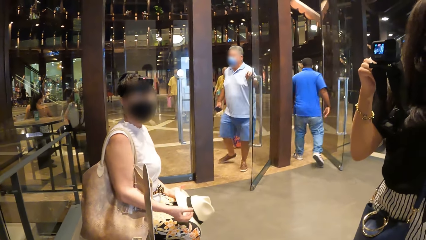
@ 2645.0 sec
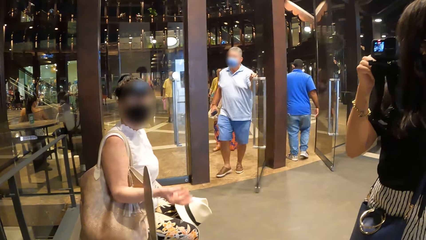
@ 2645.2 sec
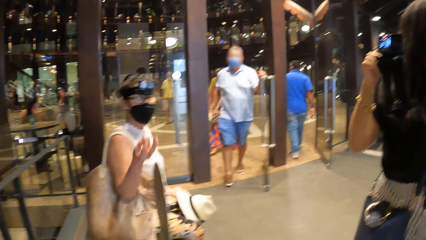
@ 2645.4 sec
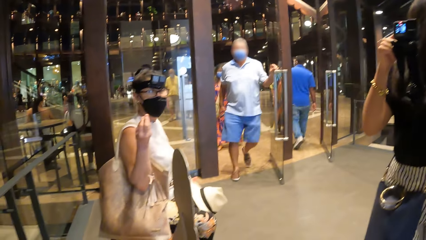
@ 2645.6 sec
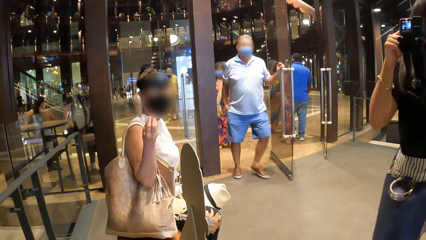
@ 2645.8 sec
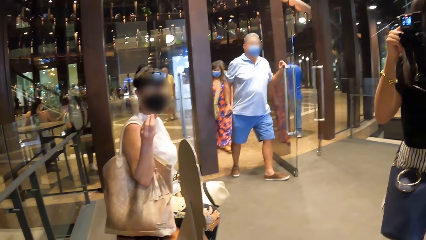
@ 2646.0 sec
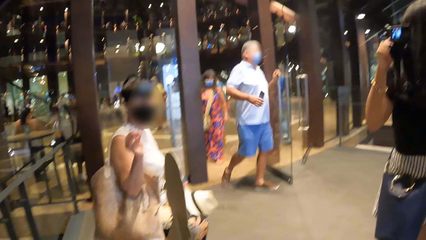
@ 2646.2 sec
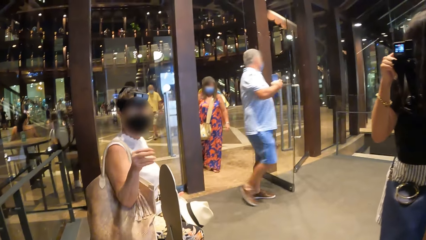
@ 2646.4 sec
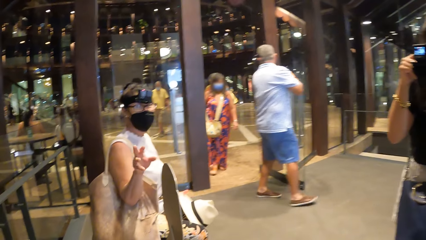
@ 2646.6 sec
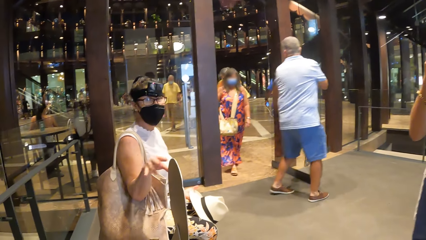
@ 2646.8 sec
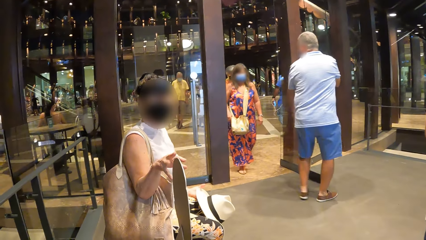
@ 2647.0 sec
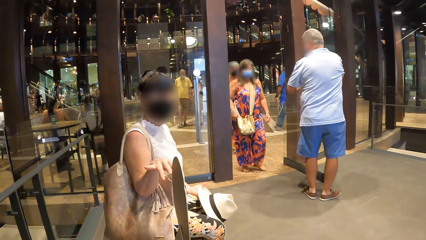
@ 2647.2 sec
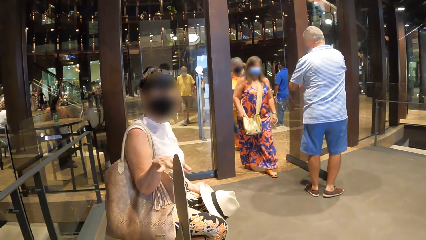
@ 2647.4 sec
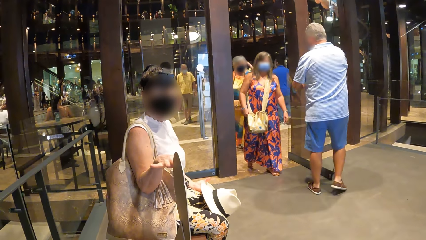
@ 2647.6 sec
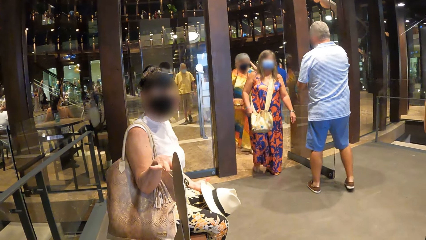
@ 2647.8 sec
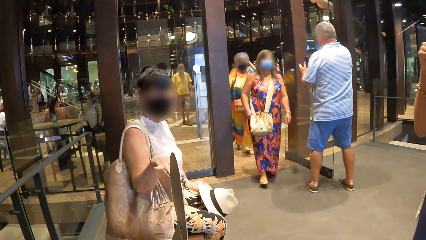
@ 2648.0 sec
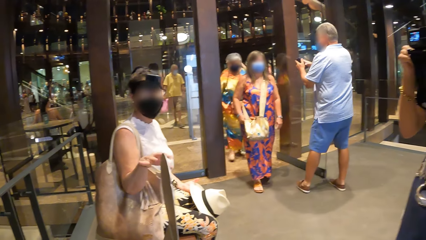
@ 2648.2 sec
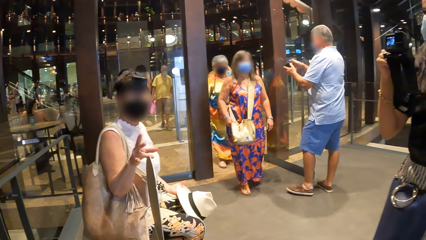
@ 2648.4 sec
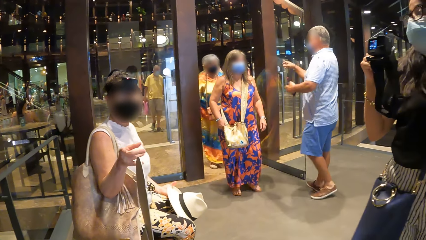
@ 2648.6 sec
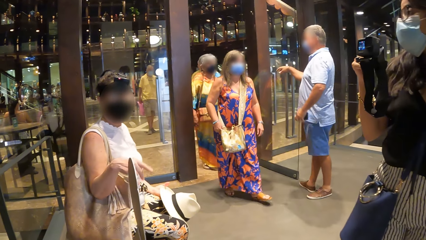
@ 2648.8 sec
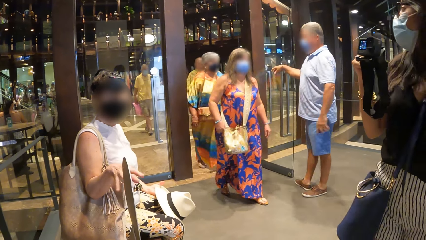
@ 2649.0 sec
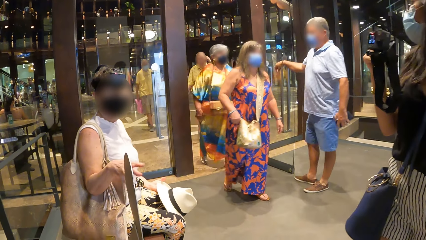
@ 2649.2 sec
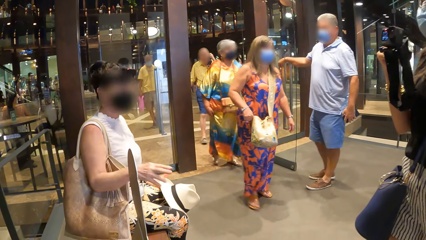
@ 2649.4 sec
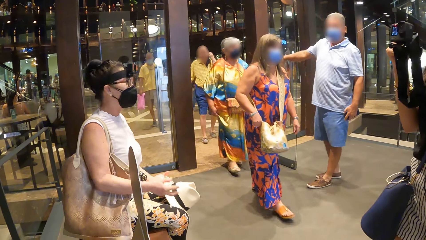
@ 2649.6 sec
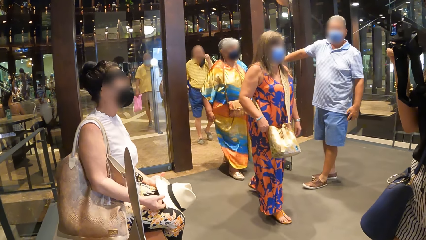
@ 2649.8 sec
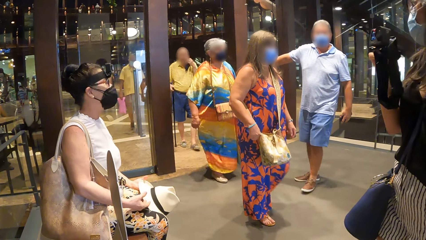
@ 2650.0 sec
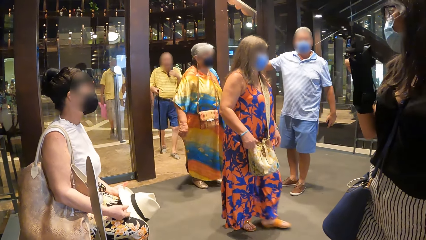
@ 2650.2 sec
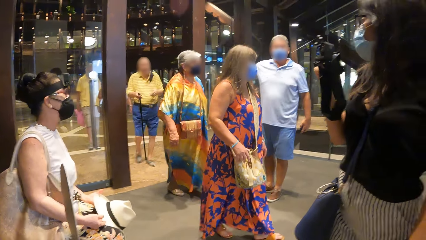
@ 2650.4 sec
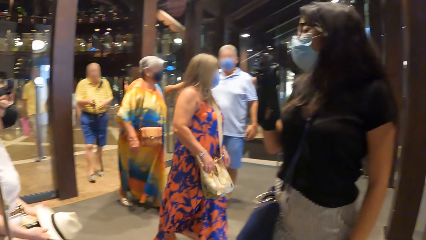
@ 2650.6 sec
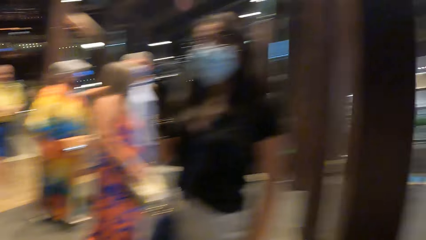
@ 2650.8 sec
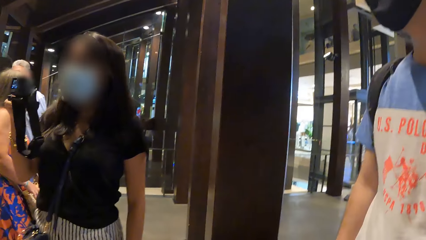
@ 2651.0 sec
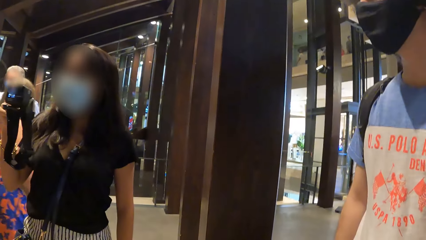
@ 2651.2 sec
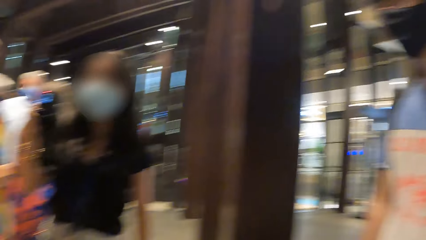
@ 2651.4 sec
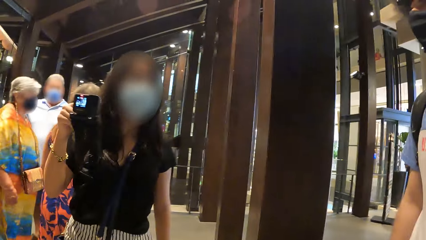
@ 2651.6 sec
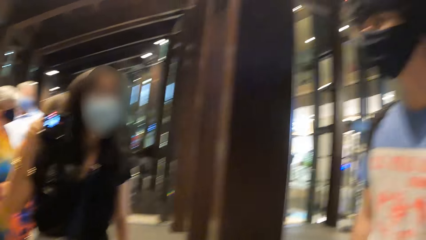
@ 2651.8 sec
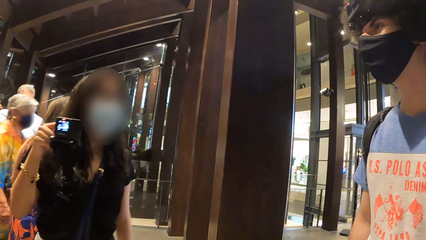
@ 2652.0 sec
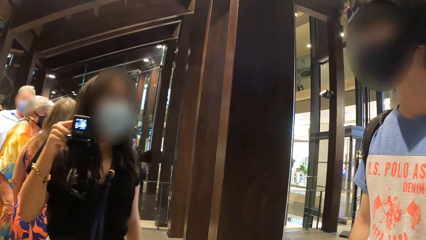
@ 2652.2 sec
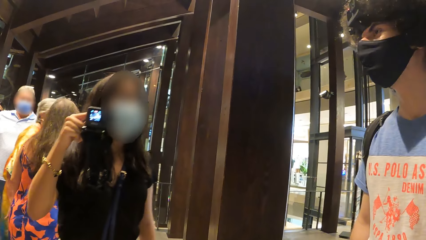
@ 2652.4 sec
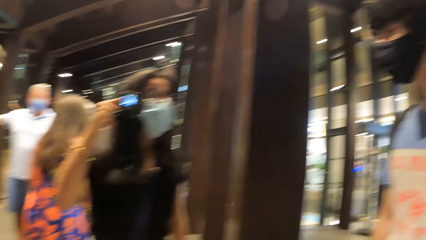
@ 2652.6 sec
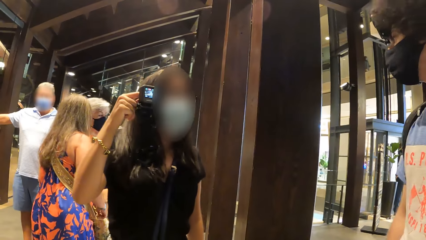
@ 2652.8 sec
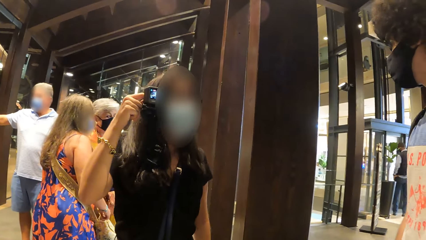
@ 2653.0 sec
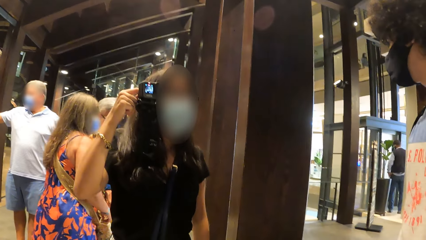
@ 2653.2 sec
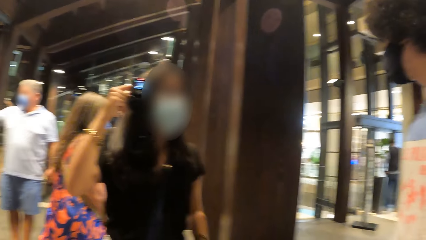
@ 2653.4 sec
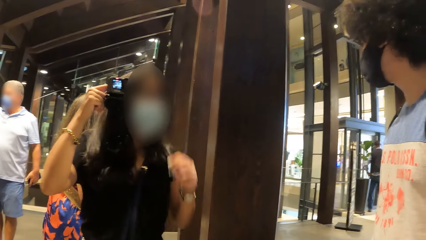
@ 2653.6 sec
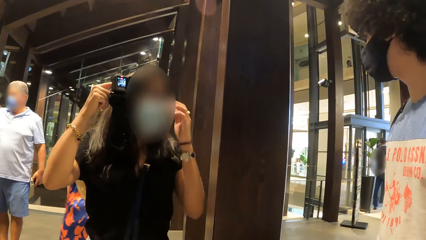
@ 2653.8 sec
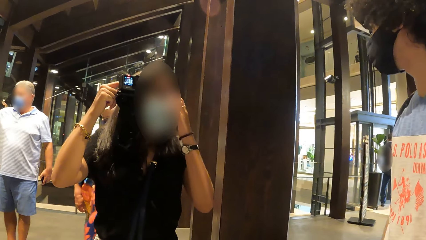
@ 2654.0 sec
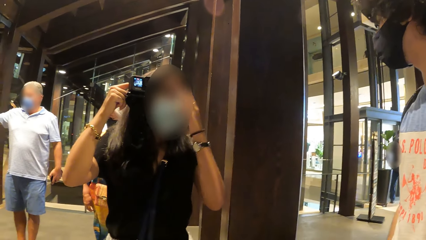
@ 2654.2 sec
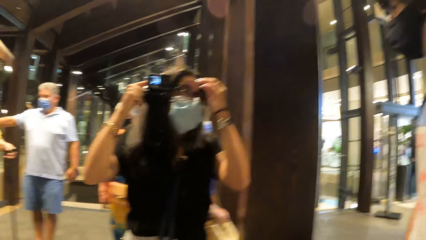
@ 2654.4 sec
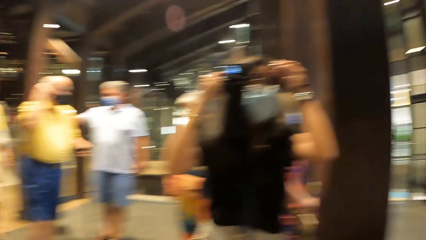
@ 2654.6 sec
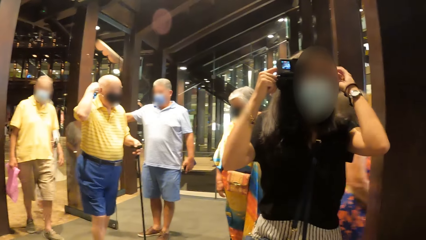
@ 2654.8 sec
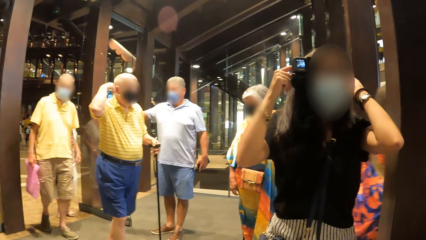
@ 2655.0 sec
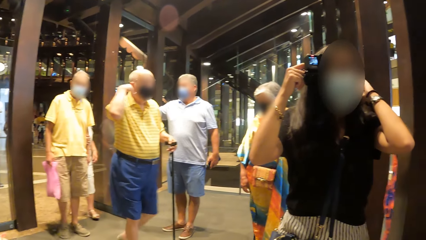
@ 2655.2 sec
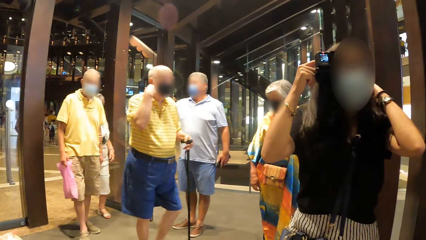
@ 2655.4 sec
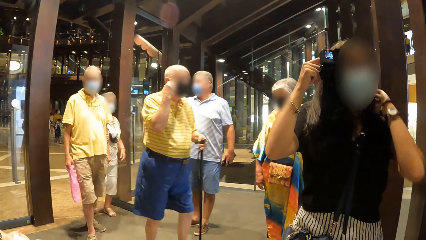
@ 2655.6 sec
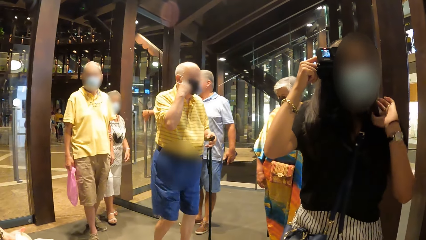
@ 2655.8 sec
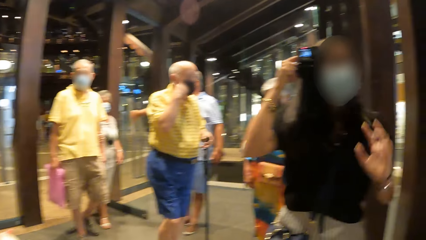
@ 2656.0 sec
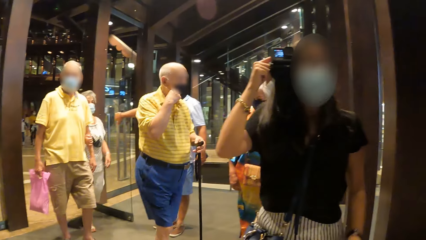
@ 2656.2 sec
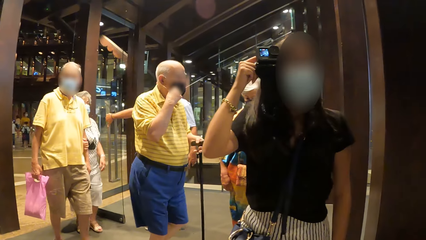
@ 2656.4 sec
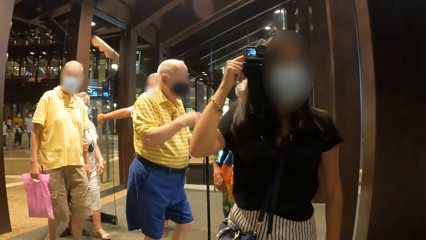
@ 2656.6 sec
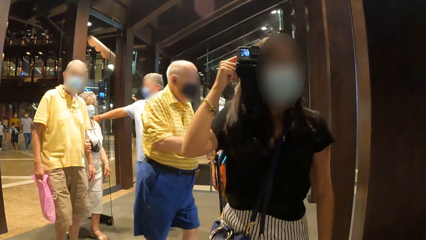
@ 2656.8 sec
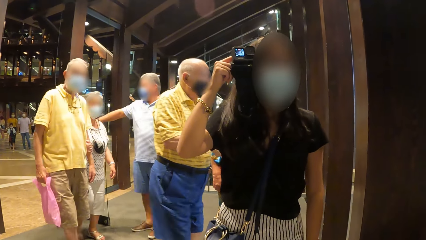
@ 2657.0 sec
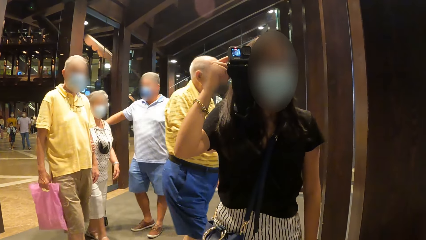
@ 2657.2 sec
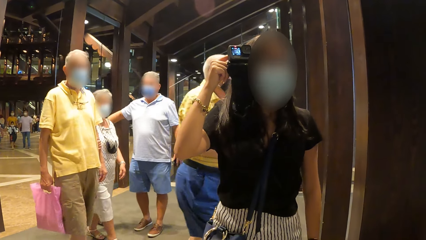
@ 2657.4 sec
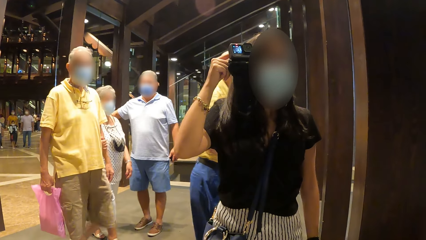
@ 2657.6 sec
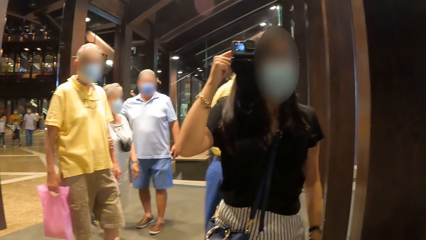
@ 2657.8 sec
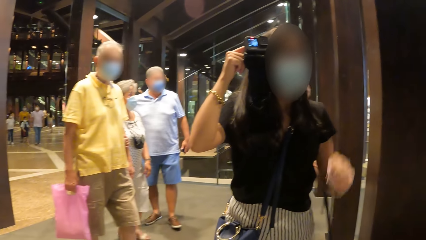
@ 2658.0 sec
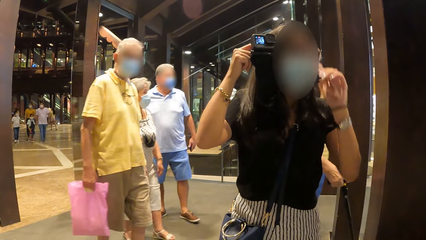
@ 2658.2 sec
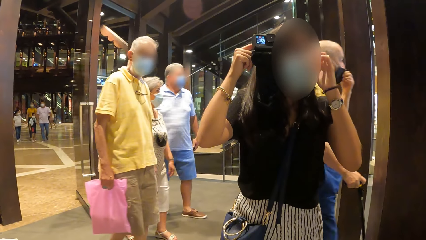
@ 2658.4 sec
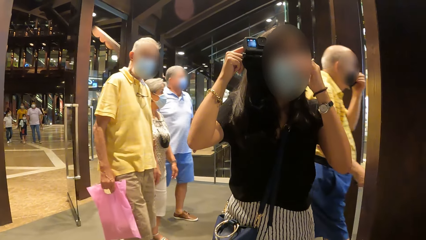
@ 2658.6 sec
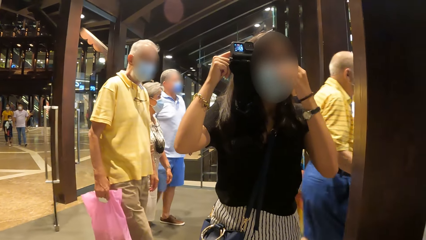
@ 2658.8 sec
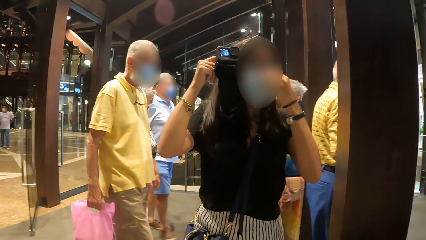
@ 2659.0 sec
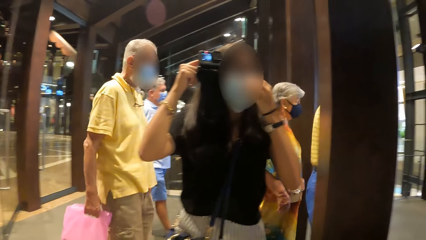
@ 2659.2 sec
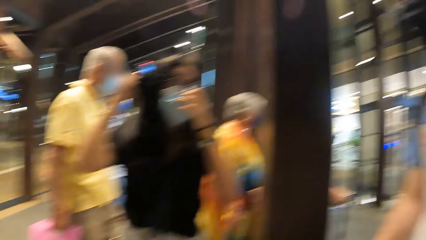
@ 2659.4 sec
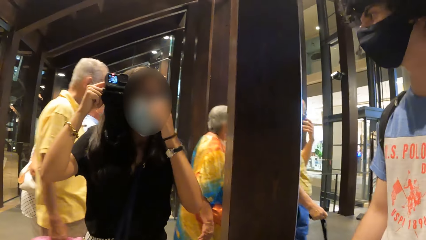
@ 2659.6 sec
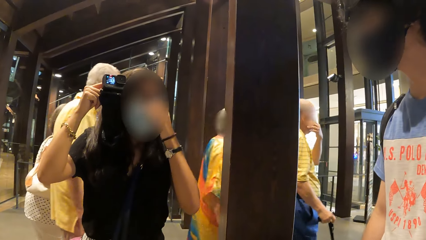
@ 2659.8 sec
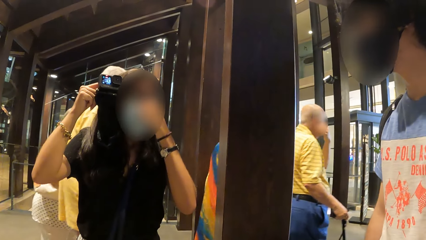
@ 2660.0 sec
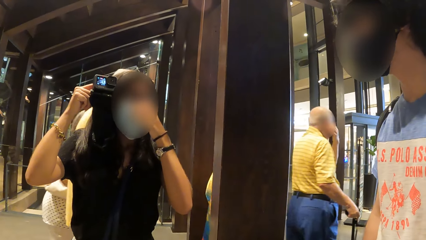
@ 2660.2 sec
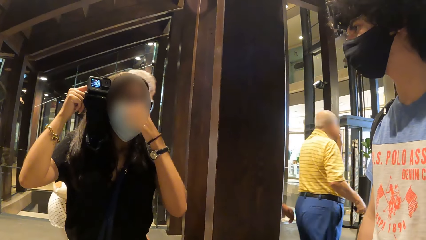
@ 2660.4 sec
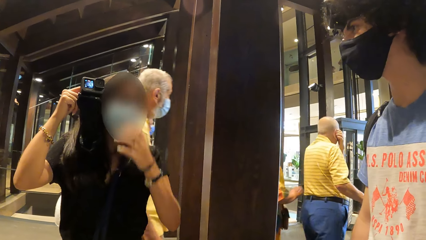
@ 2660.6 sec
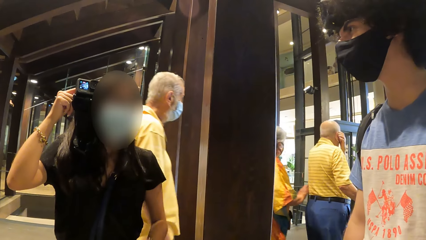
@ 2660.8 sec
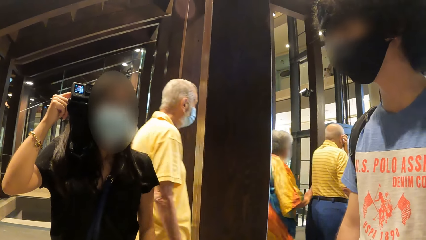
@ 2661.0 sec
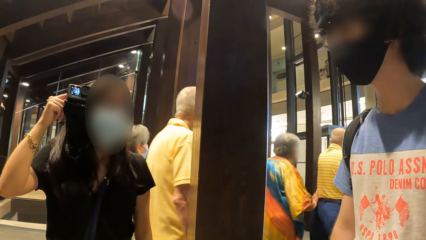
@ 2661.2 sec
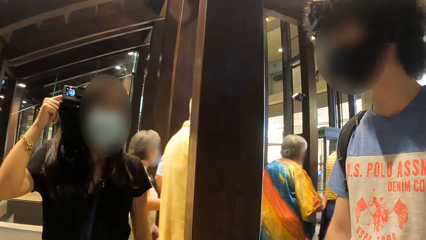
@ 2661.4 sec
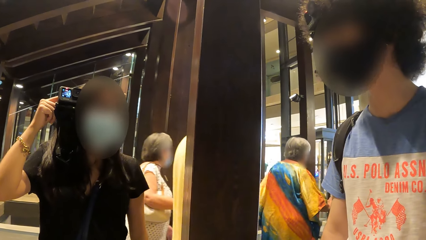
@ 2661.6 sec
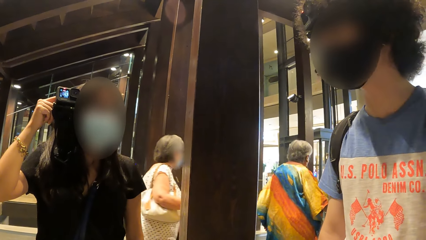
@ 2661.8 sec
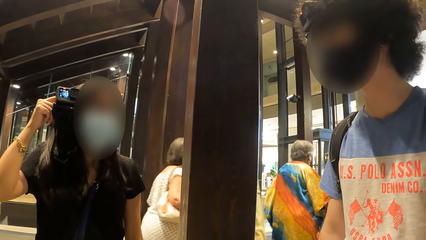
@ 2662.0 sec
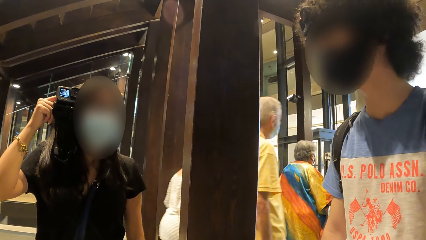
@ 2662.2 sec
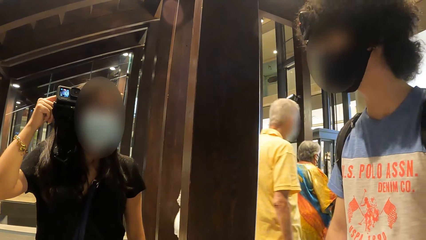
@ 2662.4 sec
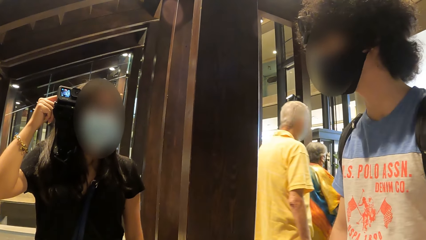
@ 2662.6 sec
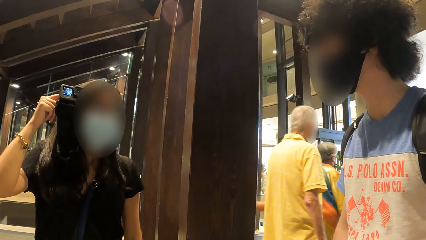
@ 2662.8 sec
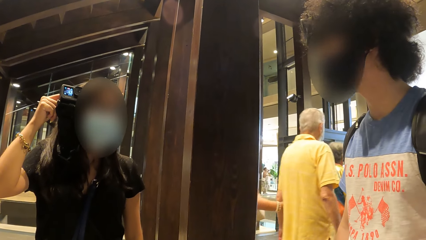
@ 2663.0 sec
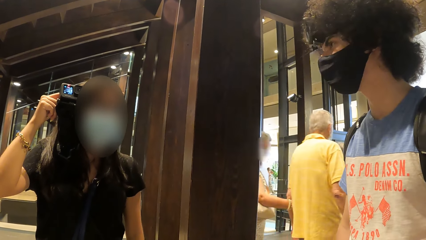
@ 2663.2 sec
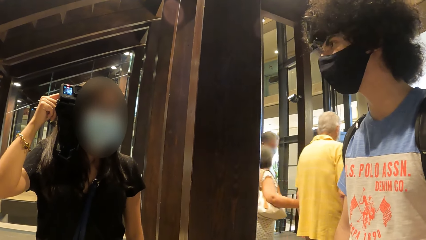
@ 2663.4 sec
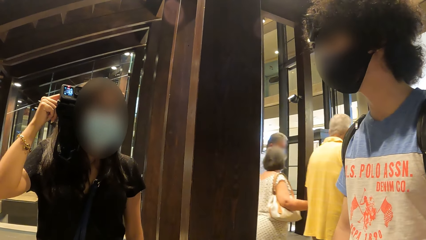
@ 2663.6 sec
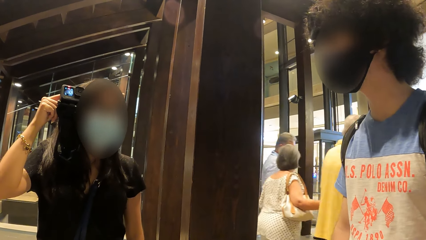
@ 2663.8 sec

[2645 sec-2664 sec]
The other woman gestures with the hand. The camera wearer interacts with the other woman. They look around. They interact with the first woman. The first woman touches her hair. The camera wearer looks around. The first woman lowers the hand and touches the face. The camera wearer looks around.
